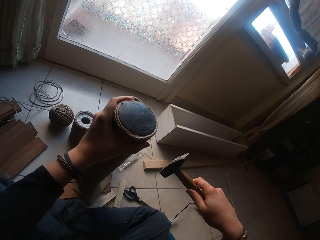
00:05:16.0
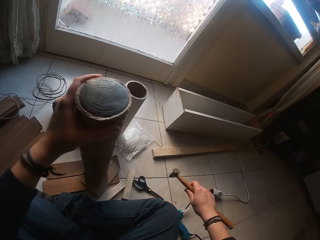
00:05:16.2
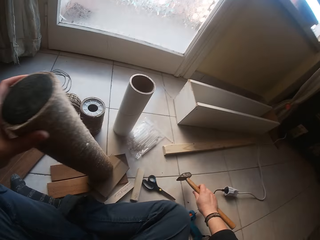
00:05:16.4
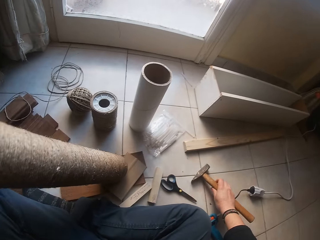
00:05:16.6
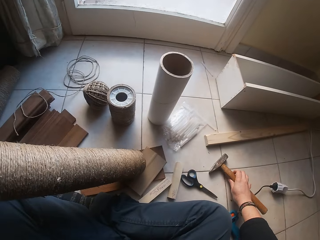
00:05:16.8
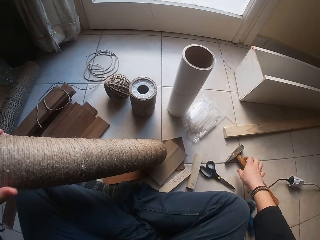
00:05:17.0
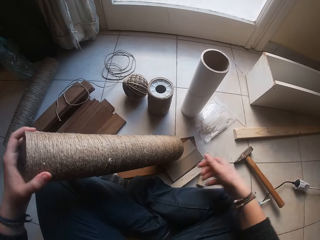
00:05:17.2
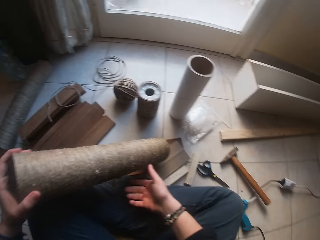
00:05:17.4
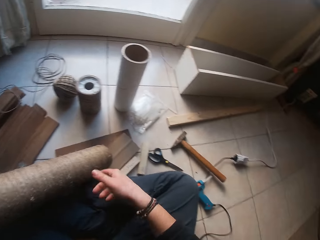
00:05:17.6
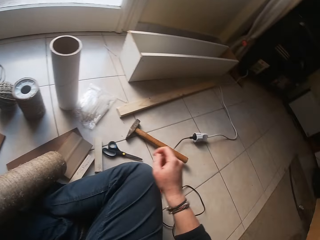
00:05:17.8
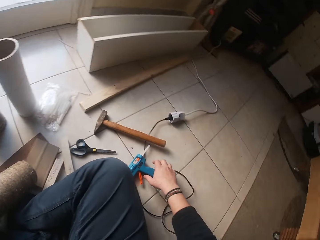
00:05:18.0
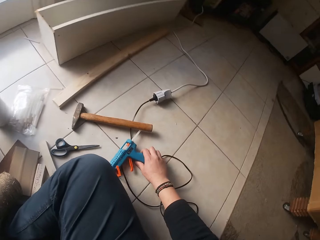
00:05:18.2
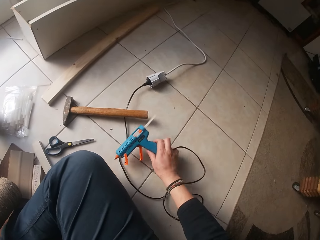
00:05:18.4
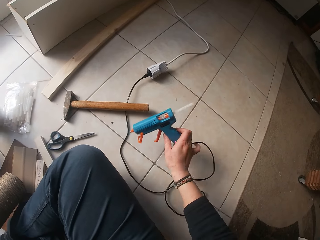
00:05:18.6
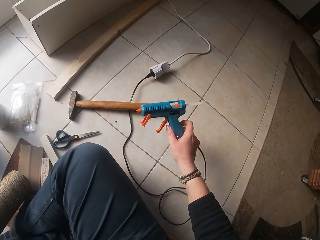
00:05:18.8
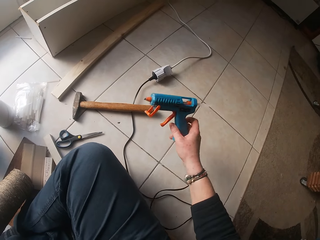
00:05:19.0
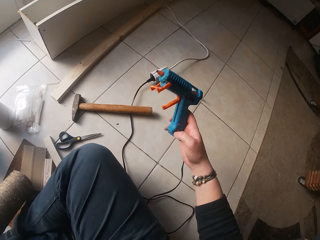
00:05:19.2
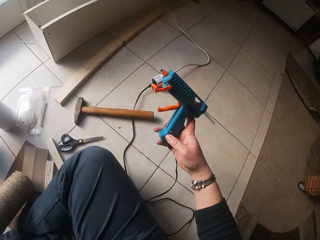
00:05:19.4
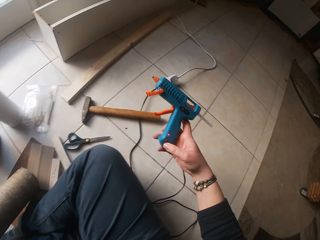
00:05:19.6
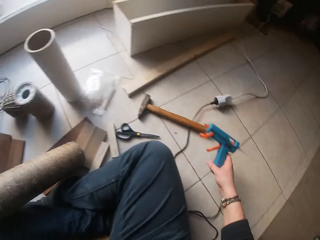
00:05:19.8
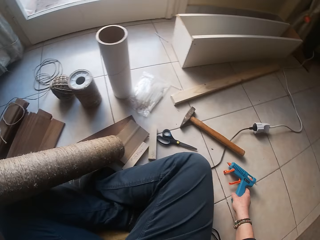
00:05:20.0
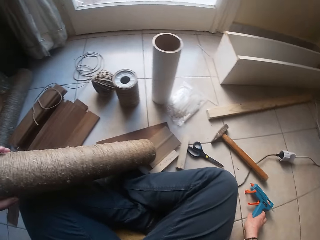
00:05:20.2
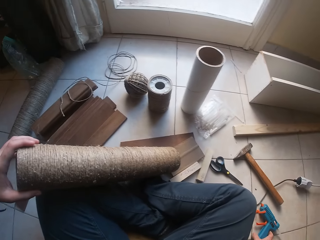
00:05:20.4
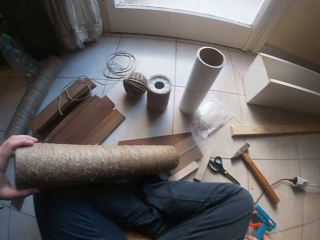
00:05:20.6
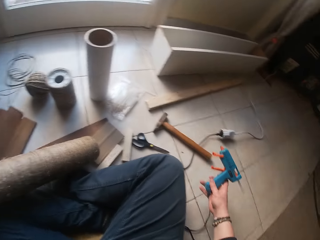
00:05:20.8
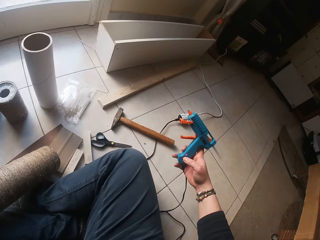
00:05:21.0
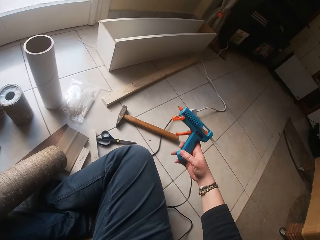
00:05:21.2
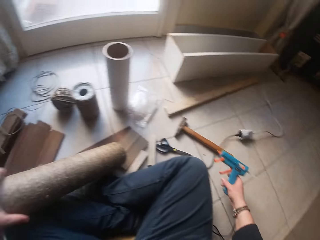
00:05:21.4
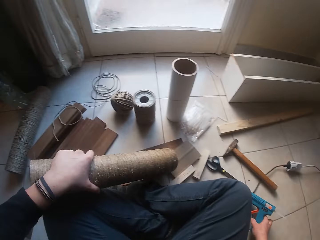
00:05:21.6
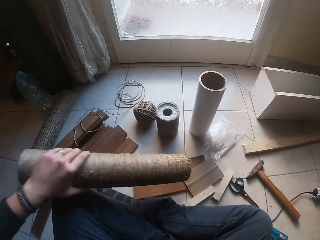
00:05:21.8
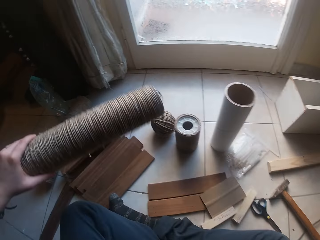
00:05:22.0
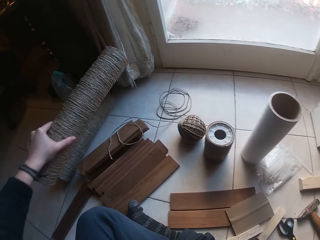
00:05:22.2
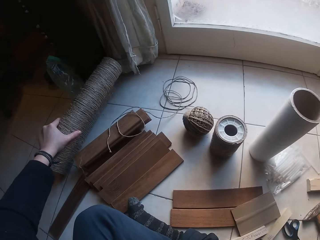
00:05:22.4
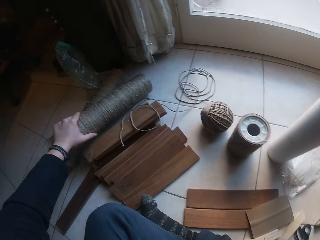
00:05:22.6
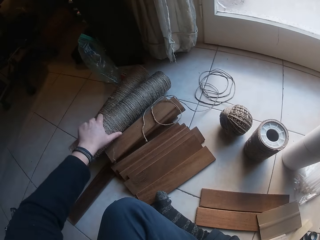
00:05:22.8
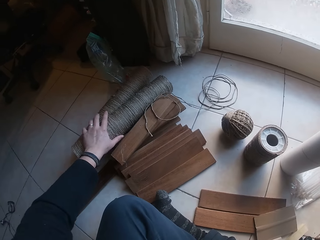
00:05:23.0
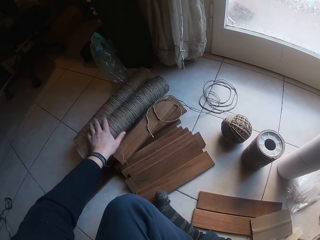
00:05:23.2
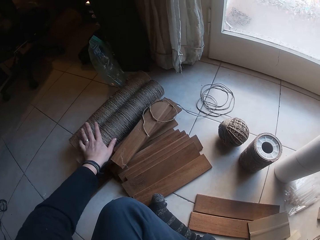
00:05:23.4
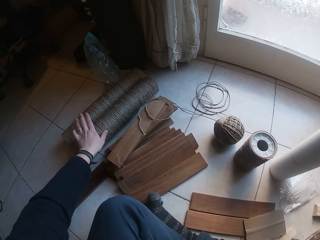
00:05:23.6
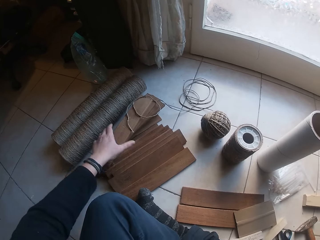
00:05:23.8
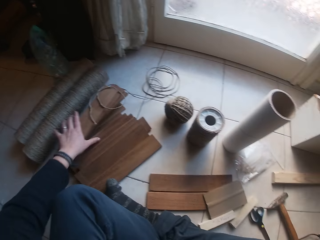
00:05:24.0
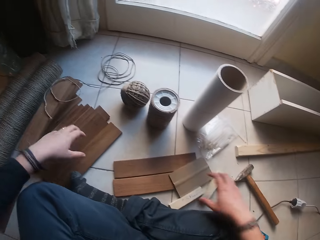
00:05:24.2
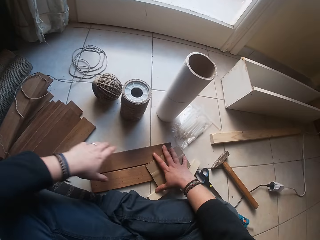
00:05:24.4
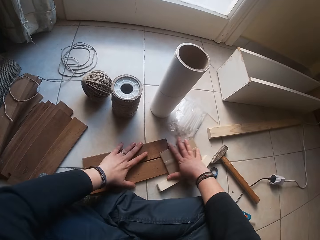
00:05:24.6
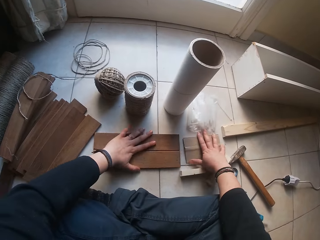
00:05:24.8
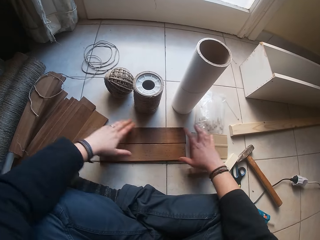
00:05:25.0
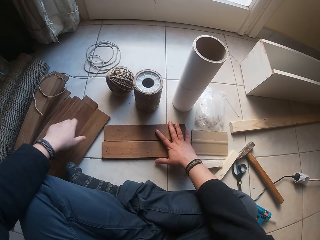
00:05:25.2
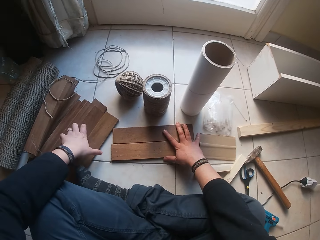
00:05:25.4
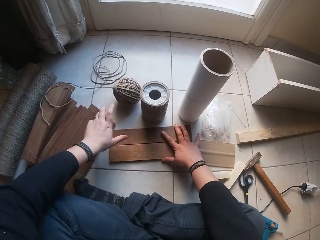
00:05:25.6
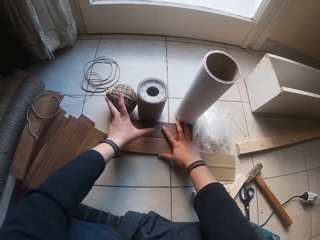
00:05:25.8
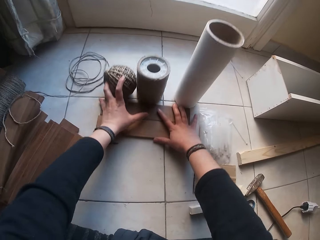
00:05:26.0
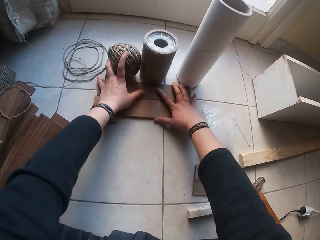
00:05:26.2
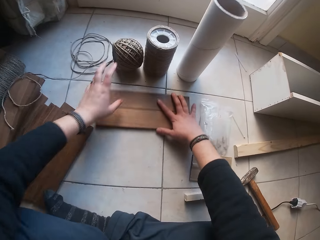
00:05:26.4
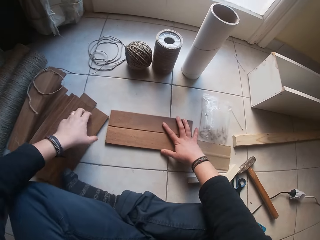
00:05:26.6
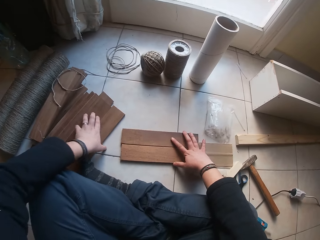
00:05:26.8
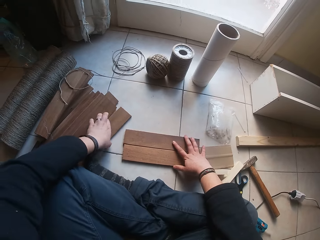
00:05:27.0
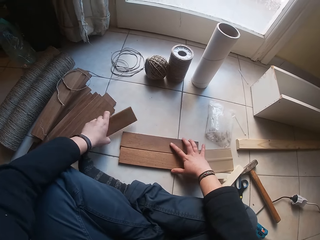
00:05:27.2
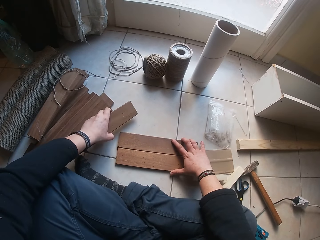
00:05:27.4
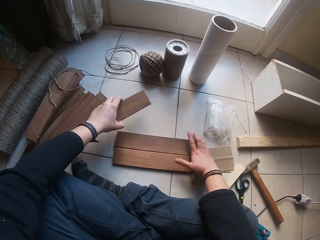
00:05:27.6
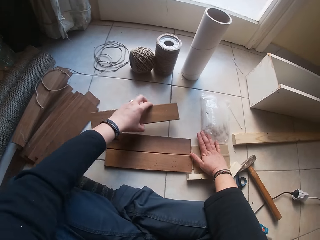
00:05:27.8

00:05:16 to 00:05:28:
The camera wearer rubs the pole with the hammer. He drops the hammer on the ground with his left hand. He picks up the glue gun. He adjusts the glue gun on the ground with his right hand. He drops the cardboard tube on the ground with his left hand. He adjusts the woods on the ground with both hands.

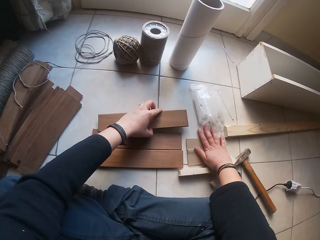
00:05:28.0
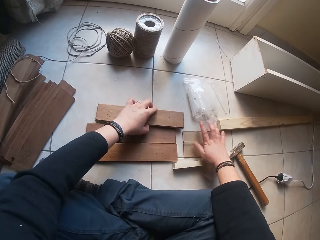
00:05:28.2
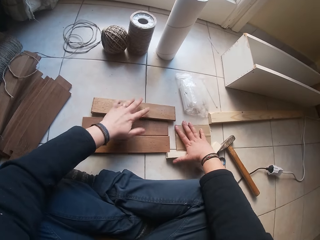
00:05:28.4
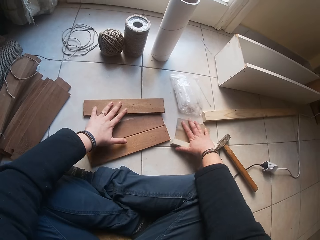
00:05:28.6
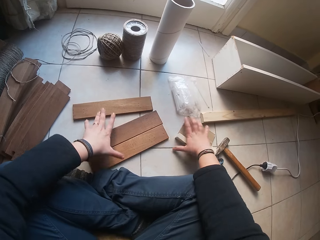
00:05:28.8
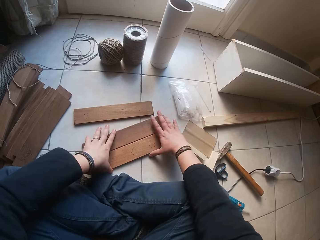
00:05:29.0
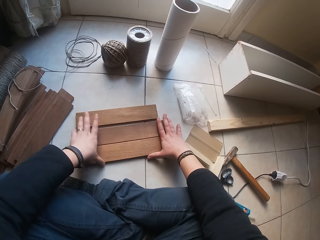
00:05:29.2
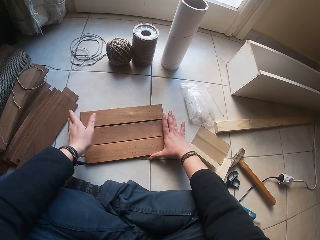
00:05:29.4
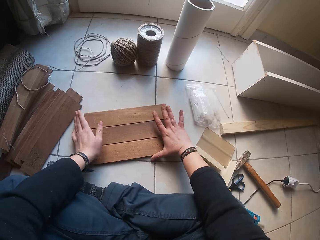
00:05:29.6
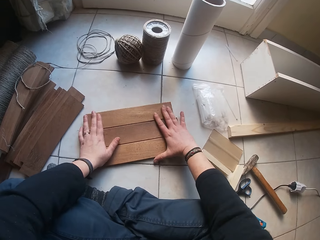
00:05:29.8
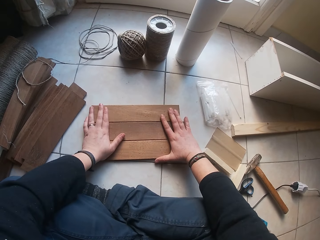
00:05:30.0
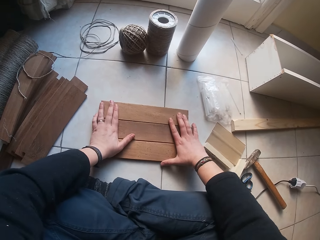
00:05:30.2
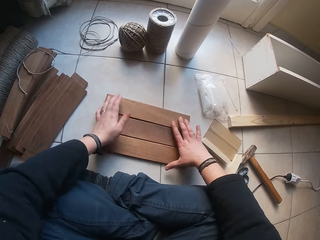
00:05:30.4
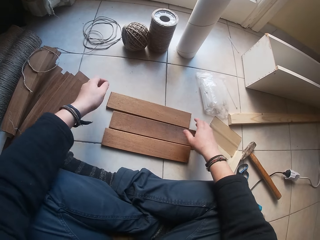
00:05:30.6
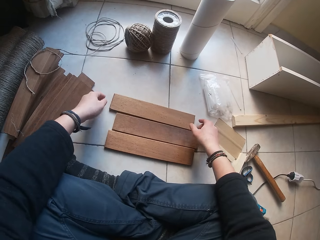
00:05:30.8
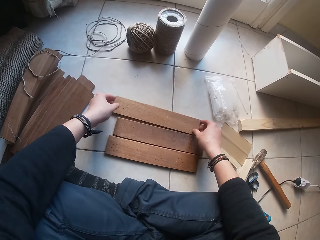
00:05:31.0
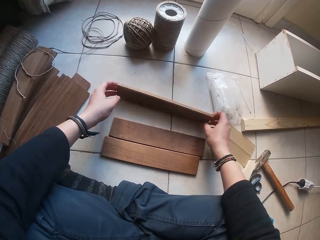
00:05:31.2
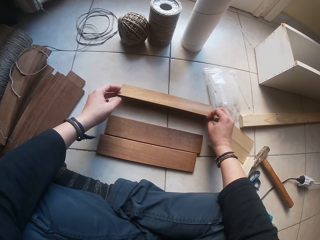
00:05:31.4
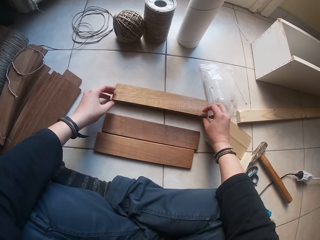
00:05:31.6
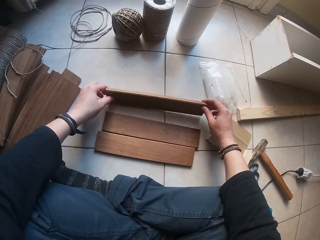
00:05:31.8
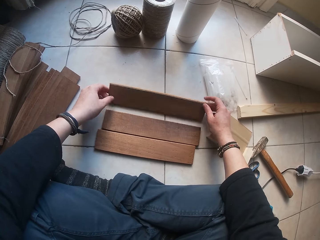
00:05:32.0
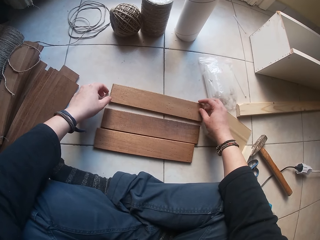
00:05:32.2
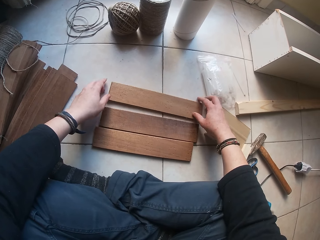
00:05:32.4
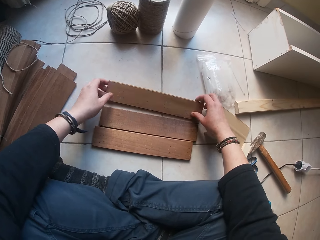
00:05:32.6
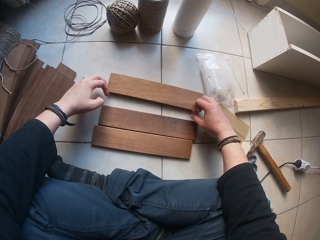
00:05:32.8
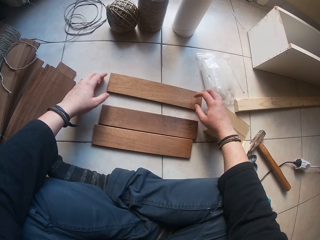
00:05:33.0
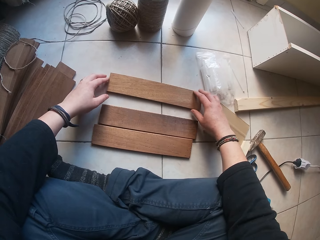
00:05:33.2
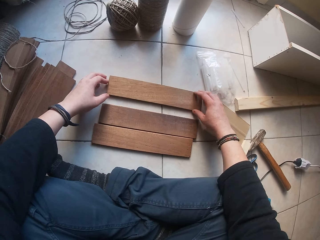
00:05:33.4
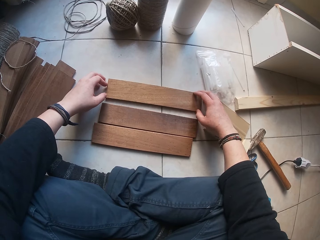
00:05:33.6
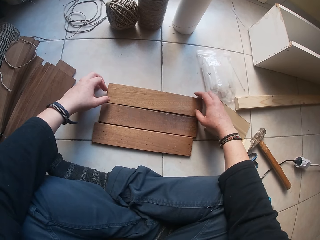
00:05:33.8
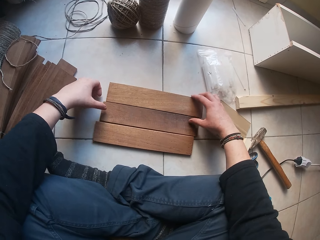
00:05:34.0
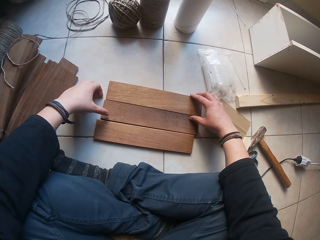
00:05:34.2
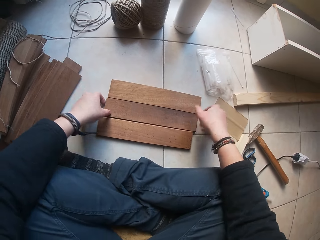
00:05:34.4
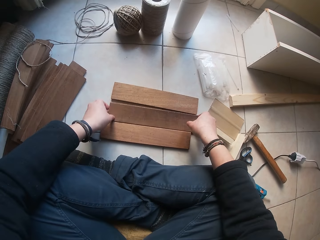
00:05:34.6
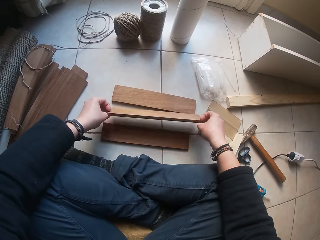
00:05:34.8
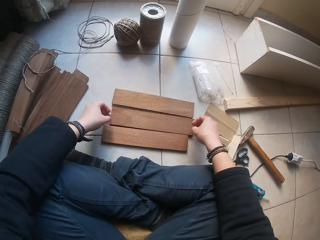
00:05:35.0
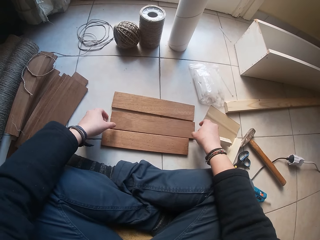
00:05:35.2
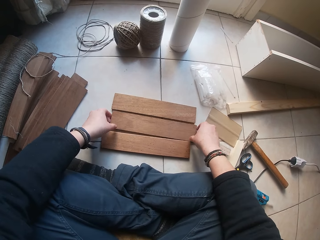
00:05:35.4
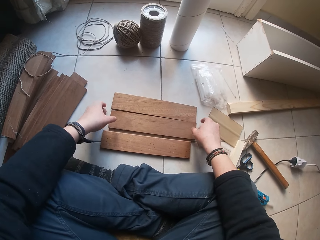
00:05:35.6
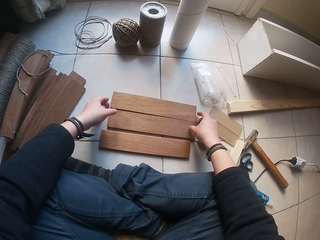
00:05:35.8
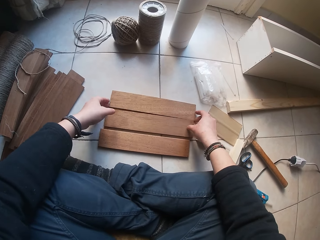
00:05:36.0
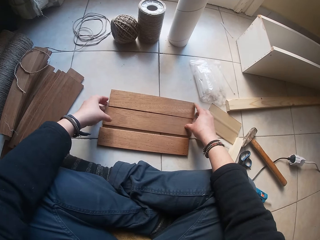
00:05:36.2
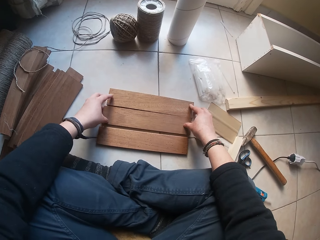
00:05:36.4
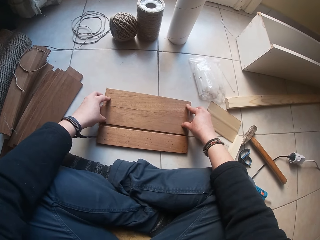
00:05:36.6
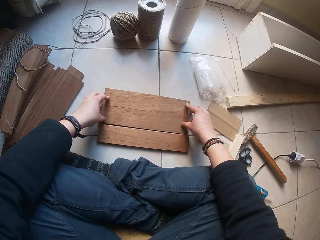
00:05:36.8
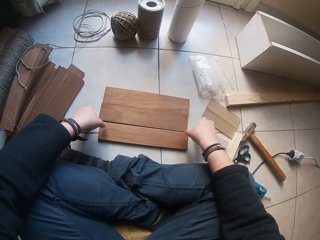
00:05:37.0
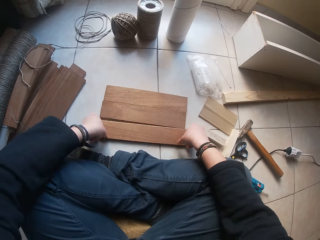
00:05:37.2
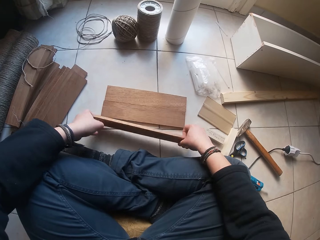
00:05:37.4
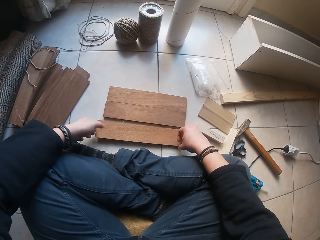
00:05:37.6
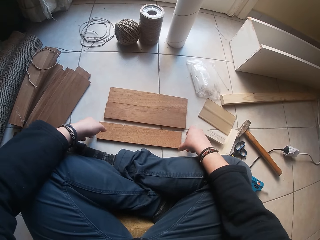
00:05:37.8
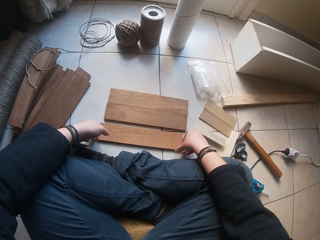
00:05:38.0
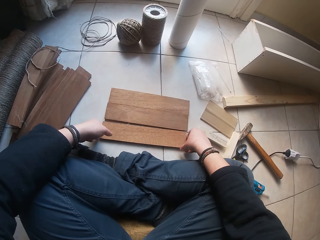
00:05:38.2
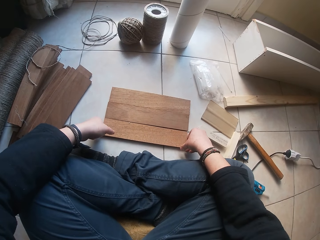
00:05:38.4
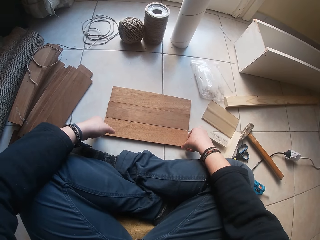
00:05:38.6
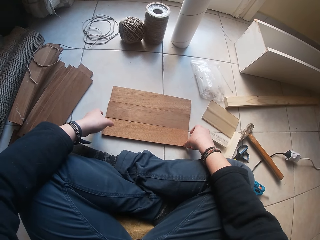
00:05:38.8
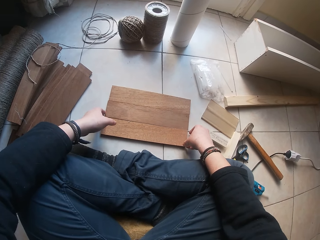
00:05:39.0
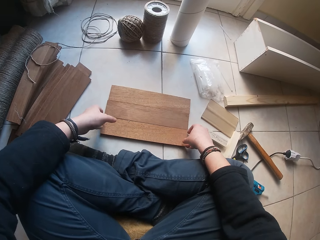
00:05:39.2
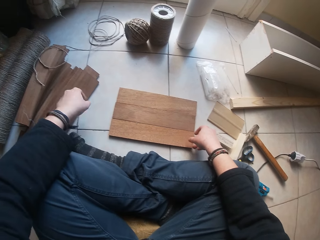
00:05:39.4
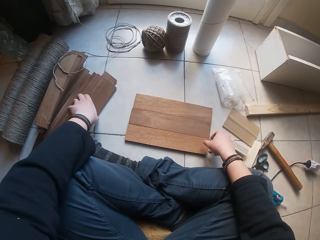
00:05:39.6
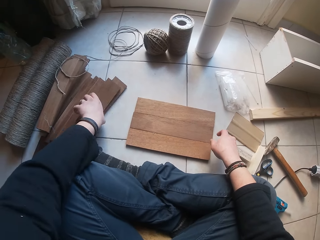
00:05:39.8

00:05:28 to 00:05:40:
The camera wearer arranges the wood on the floor. He flips the wood on the ground with both hands.
